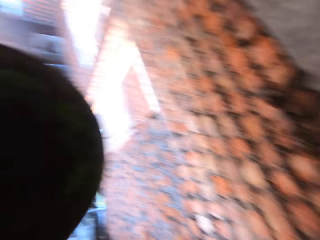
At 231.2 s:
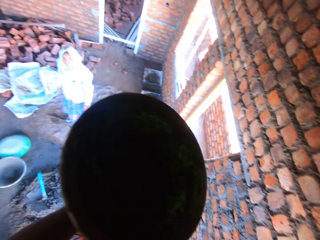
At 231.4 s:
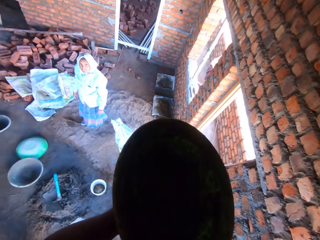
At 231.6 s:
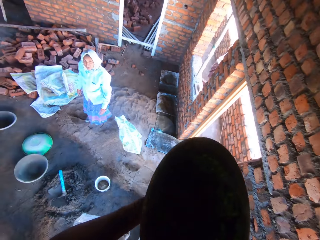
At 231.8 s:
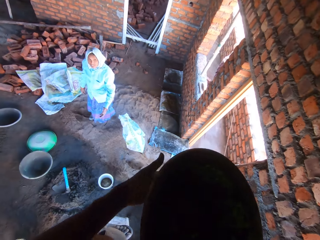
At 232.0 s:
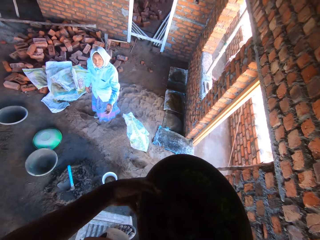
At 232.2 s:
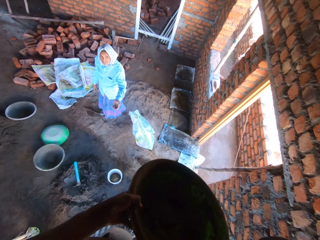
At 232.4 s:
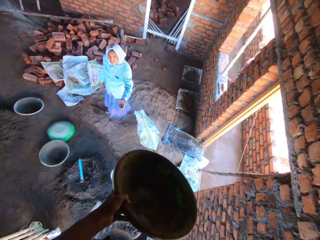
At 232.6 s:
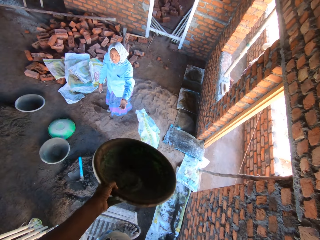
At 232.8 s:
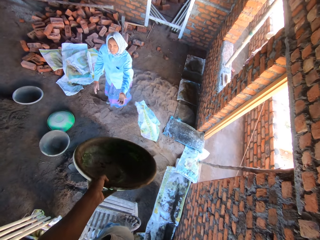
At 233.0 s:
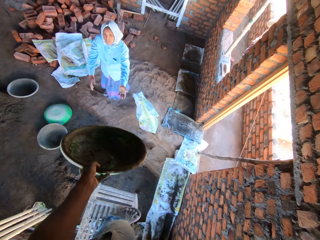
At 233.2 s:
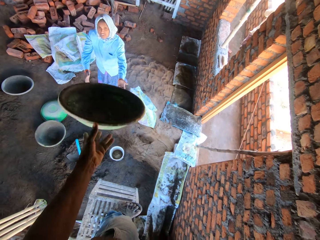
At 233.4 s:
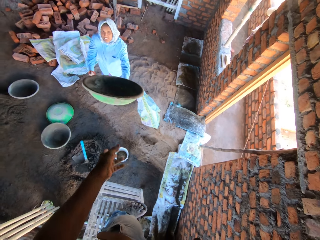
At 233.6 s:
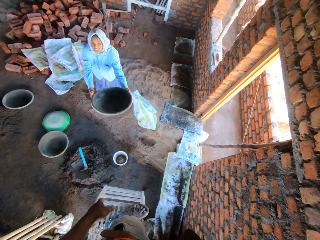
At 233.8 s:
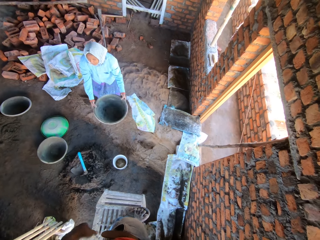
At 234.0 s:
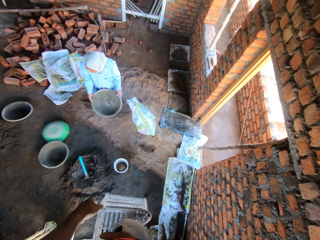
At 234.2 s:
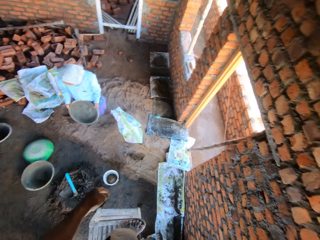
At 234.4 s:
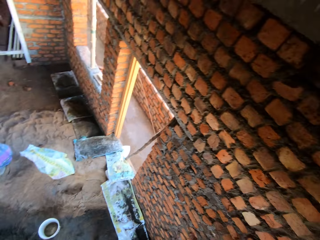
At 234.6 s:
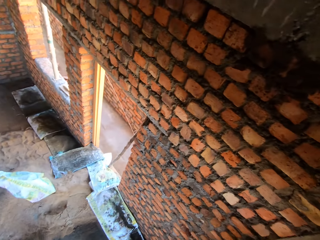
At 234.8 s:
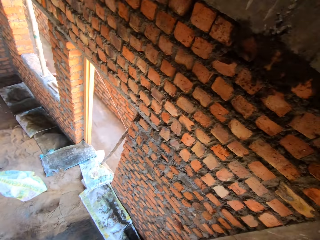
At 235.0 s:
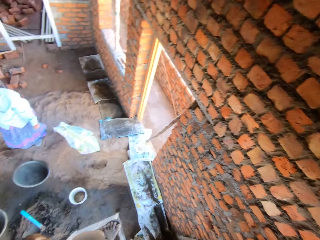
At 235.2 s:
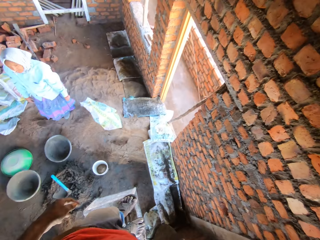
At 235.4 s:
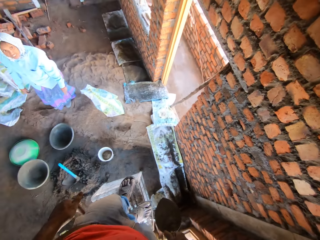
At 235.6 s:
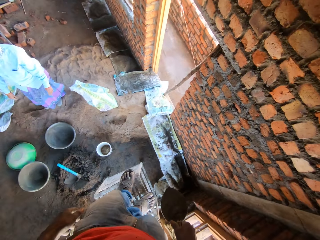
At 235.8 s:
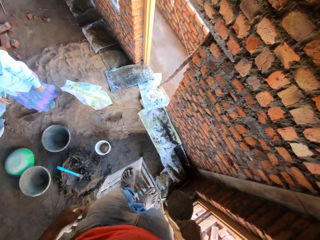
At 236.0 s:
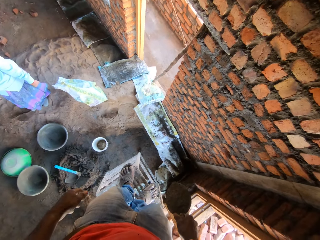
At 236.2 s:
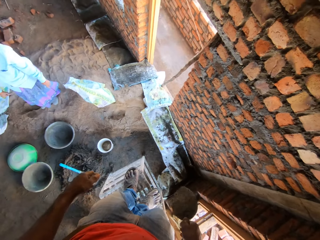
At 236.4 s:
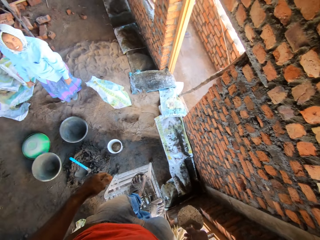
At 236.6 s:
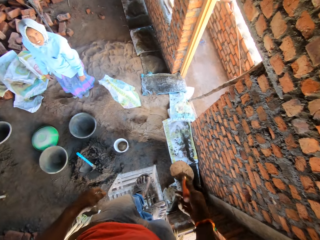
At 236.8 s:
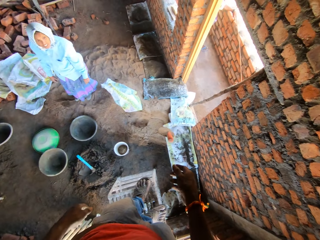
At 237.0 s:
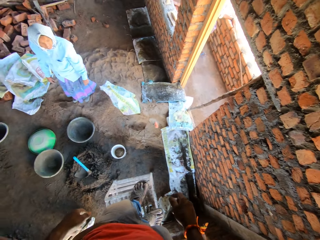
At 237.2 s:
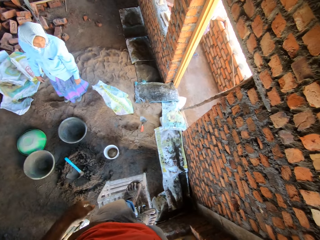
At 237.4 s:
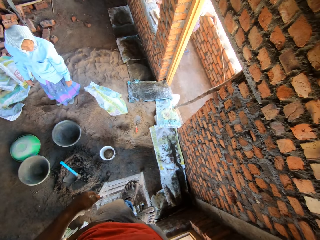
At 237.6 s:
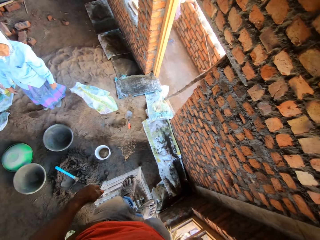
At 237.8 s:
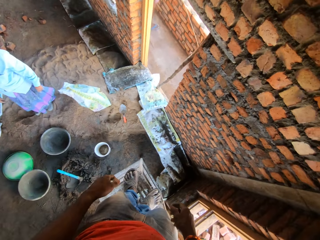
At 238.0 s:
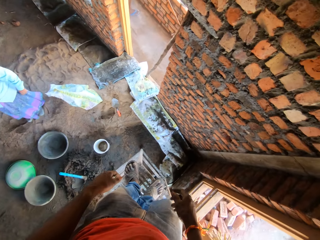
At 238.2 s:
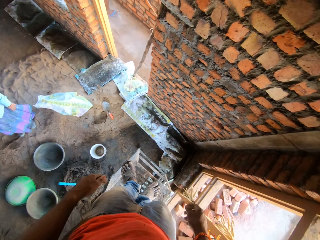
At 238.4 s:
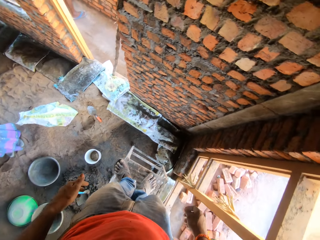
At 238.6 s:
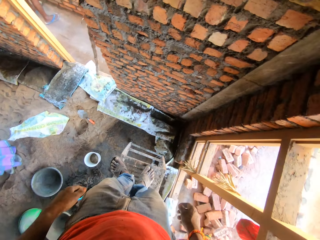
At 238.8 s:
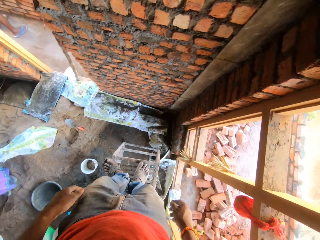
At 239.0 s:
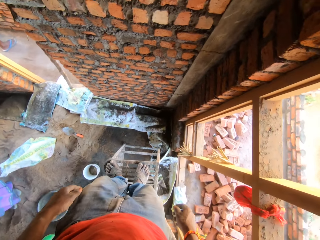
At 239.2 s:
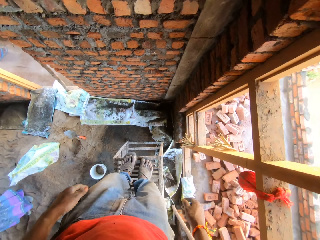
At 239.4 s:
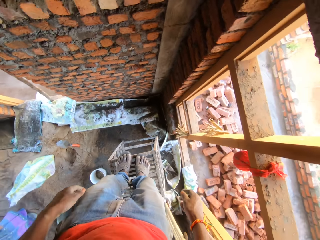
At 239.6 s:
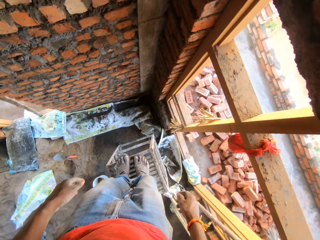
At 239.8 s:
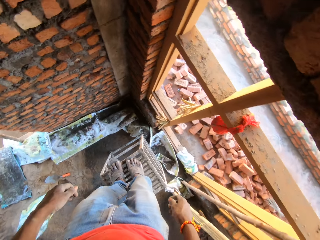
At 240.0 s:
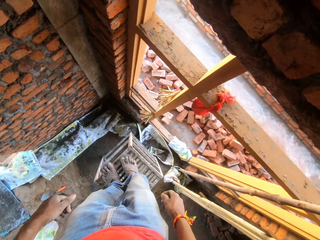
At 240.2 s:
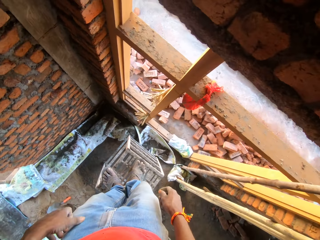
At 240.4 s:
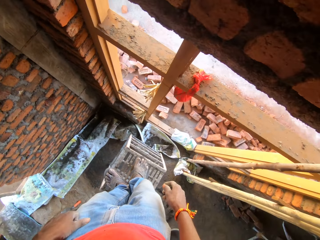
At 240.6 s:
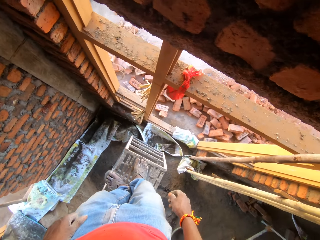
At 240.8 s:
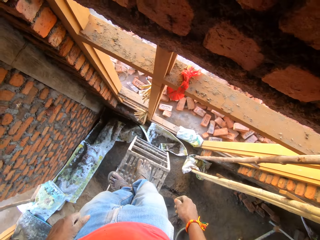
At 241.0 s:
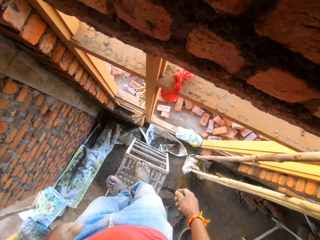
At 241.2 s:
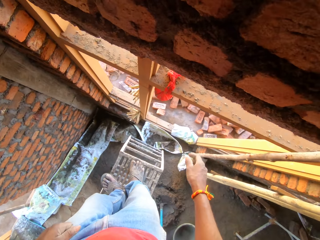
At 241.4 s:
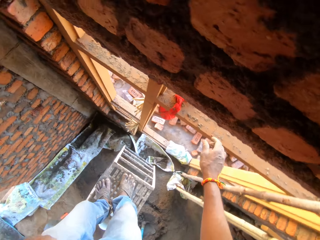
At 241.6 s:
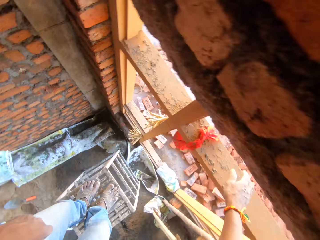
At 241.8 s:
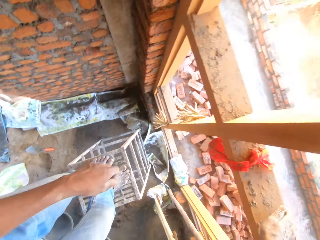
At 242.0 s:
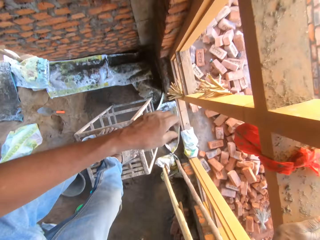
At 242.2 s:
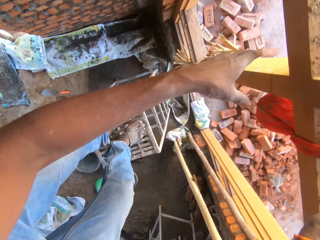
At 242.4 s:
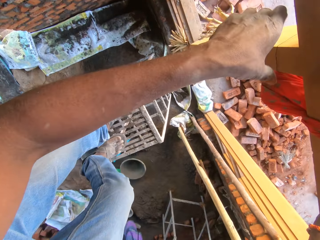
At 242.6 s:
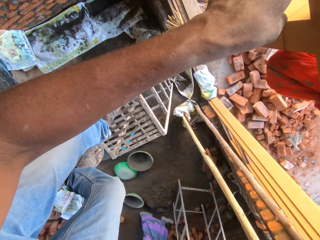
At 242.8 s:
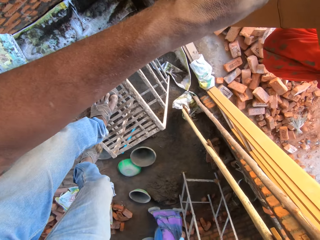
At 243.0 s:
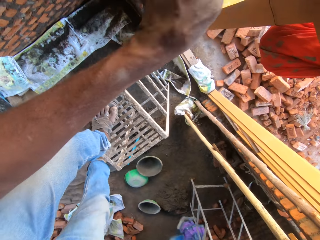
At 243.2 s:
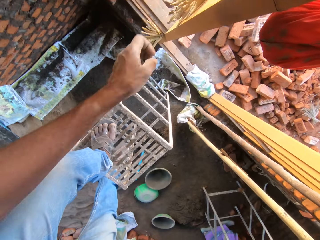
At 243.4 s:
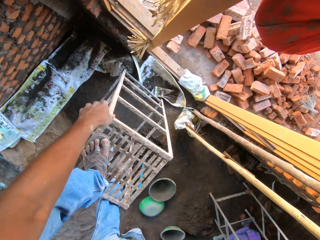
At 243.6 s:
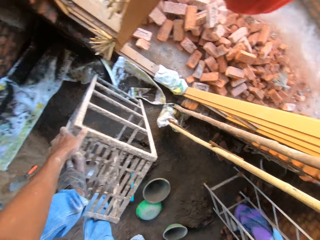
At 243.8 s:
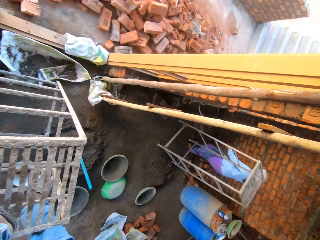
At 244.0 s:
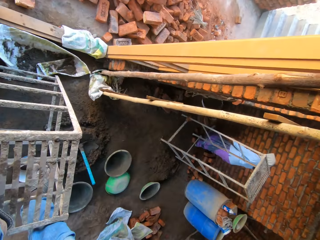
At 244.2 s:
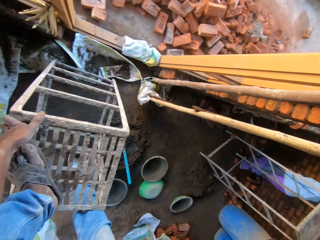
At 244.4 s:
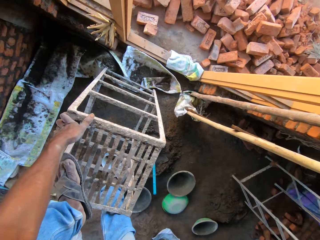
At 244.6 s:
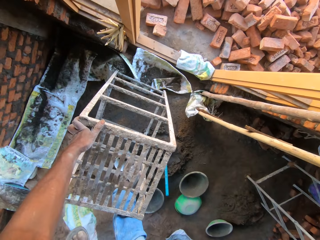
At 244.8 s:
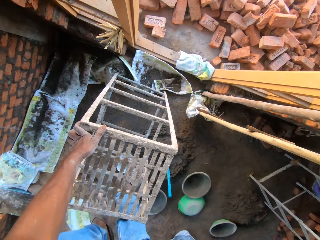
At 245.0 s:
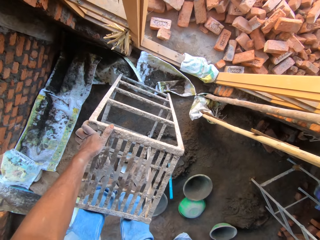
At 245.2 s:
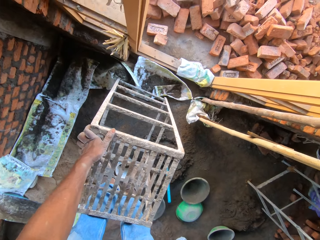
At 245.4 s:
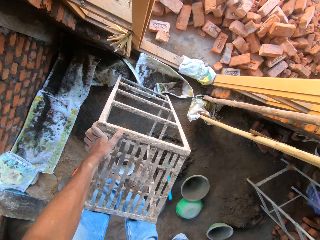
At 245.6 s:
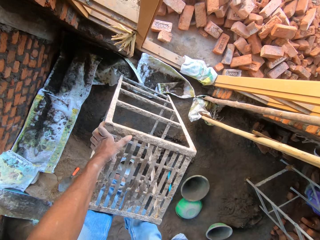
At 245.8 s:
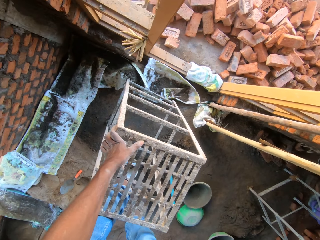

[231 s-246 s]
The camera wearer throws the head pan towards the woman with his left hand. The woman drops the head pan on the floor with both hands. The camera wearer drops the trowel on the floor with his right hand. He turns around. He holds the window frame with his left hand. He climbs down the scaffold. He holds the scaffold with his left hand.

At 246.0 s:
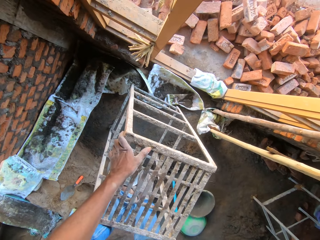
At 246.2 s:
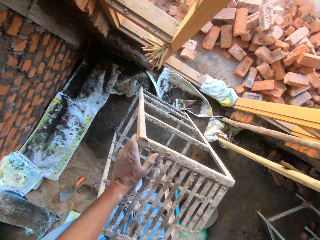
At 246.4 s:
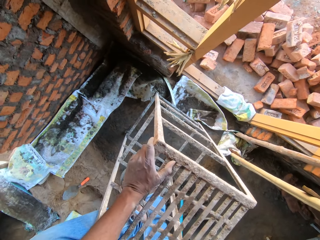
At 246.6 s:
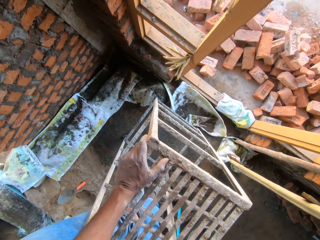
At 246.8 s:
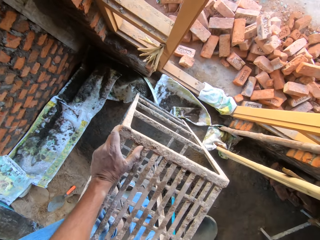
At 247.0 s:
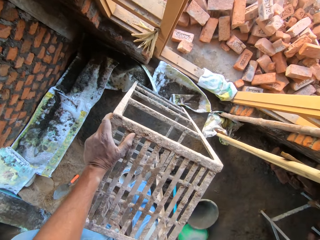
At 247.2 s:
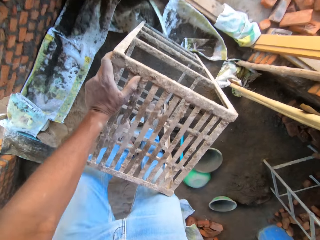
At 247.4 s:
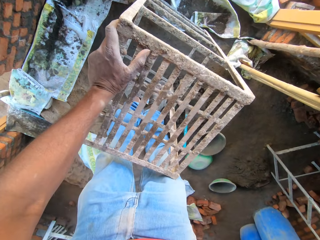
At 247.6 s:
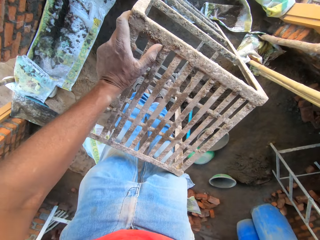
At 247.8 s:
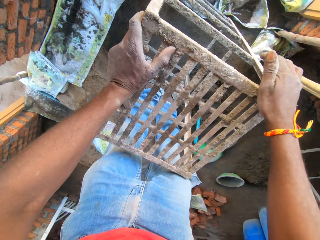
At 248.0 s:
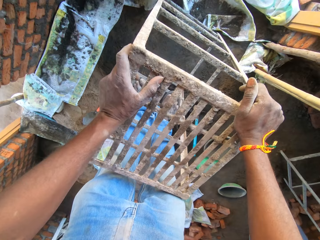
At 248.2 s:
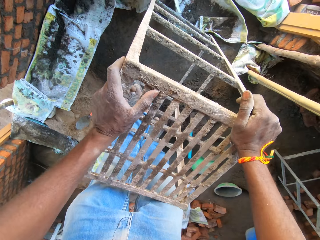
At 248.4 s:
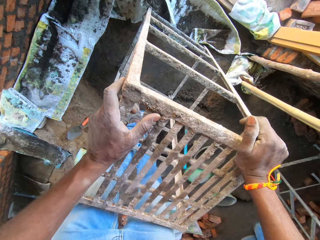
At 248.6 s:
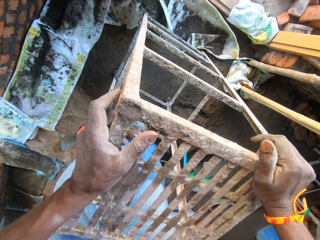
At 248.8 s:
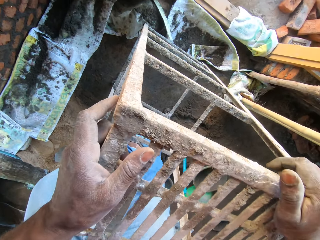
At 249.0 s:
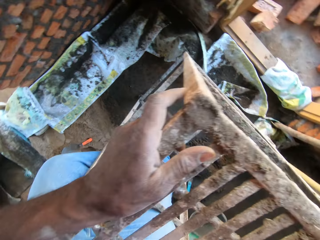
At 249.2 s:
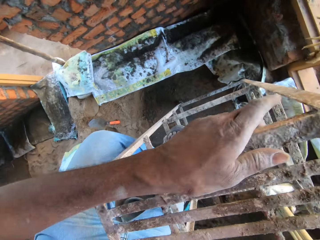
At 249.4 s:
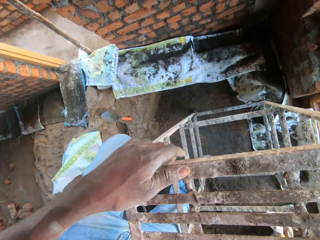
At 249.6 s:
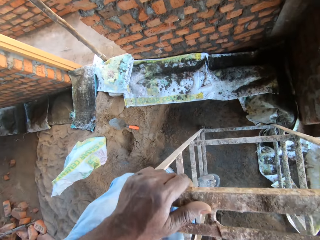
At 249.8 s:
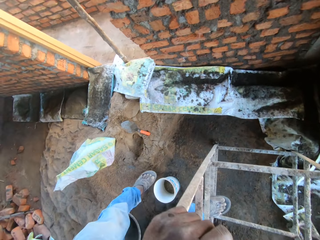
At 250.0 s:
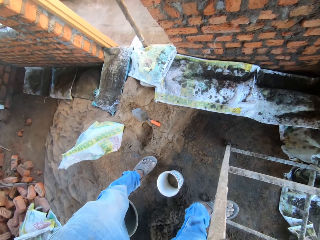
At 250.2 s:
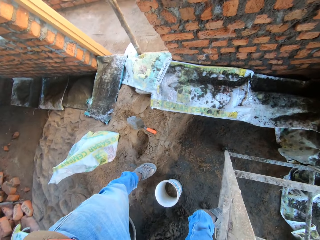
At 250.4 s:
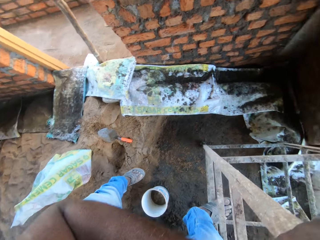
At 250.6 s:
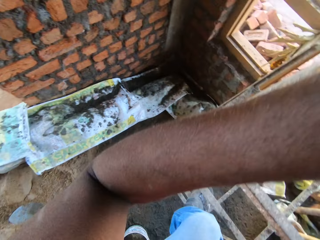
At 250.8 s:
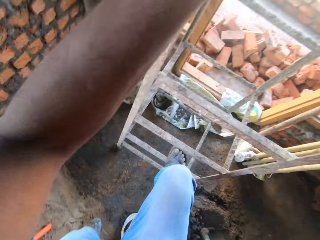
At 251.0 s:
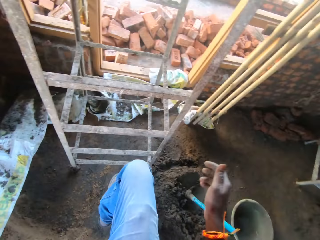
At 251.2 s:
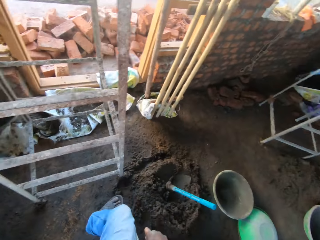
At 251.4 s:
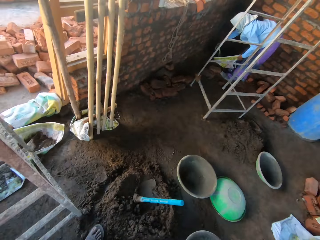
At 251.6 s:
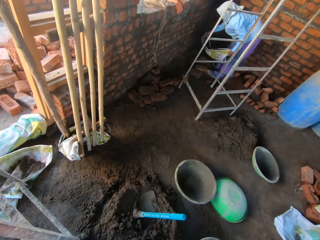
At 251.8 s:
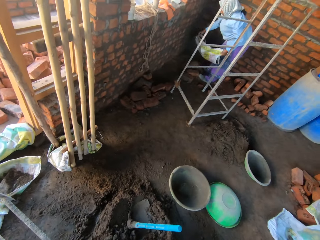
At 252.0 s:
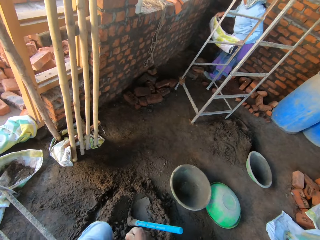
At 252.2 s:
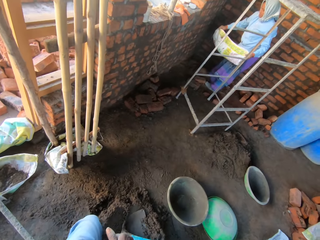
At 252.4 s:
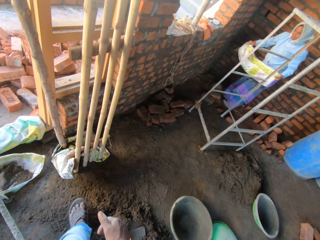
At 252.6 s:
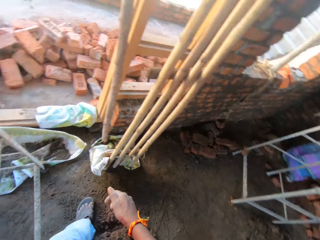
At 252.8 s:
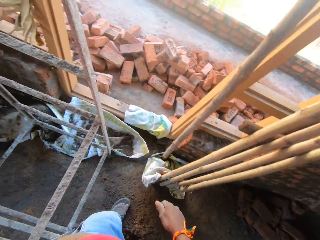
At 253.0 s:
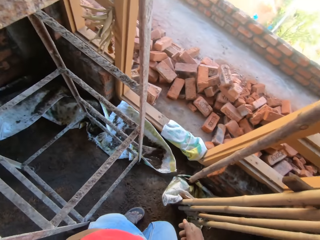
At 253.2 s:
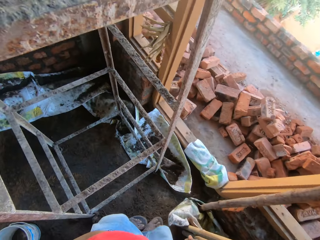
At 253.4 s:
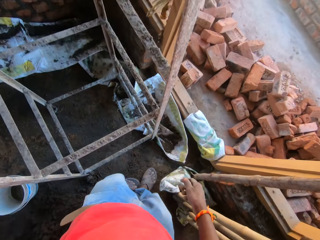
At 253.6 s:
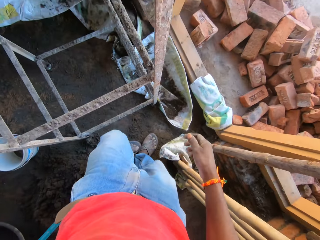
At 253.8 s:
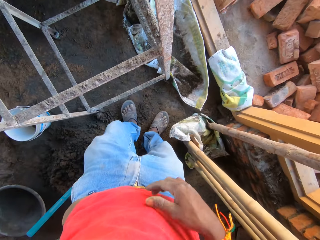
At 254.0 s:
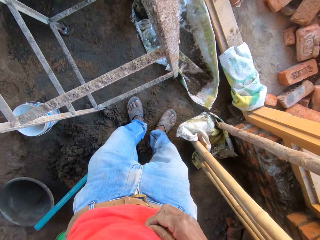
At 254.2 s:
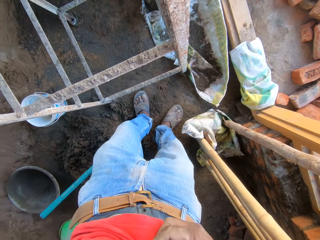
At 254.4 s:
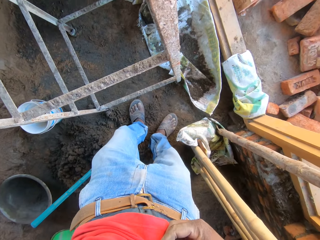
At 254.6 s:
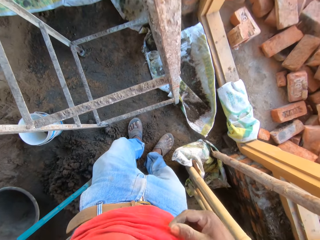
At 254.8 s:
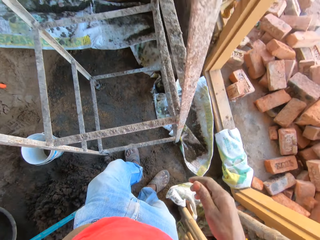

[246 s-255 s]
The camera wearer holds the scaffold with both hands. The woman holds a sack with both hands. The camera wearer pulls up his shirt with his right hand.
